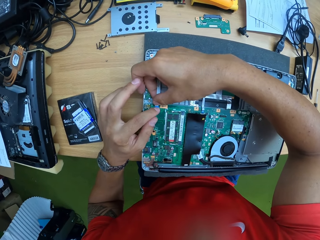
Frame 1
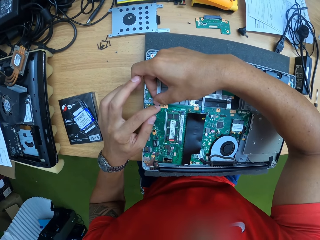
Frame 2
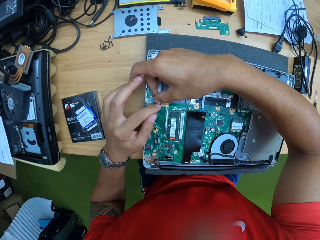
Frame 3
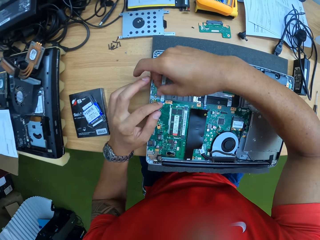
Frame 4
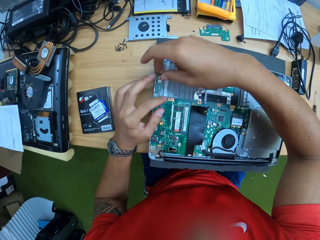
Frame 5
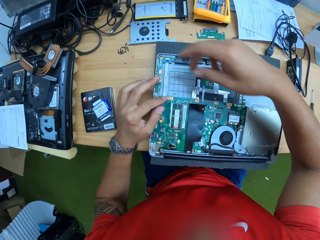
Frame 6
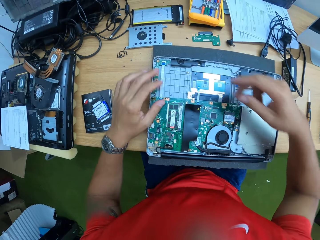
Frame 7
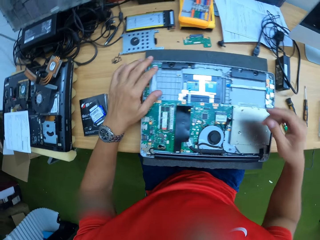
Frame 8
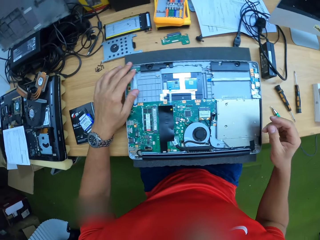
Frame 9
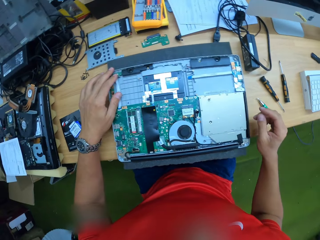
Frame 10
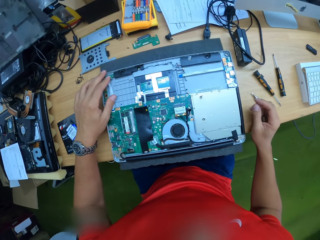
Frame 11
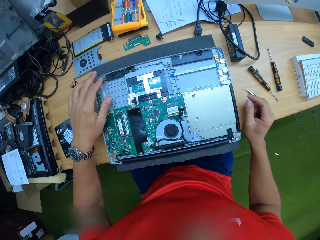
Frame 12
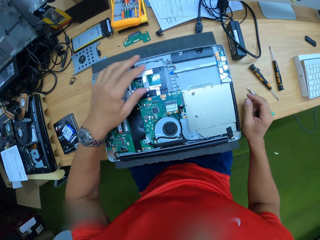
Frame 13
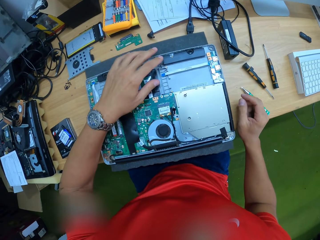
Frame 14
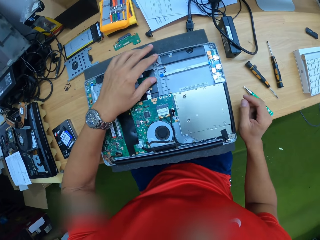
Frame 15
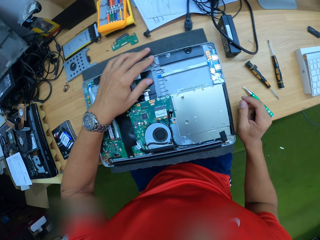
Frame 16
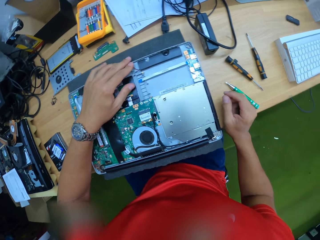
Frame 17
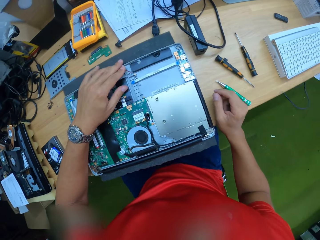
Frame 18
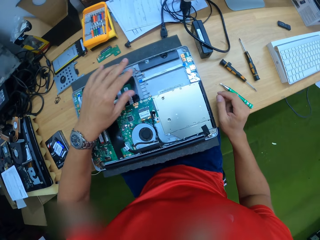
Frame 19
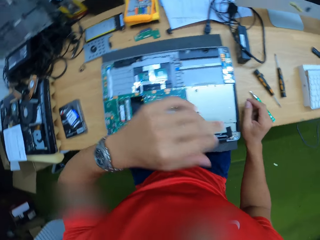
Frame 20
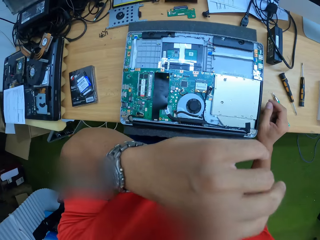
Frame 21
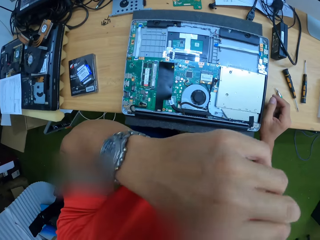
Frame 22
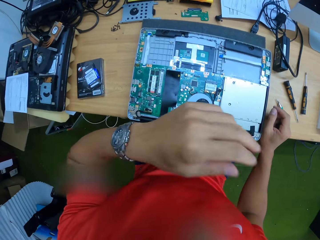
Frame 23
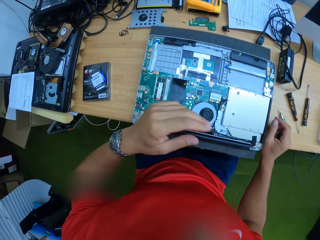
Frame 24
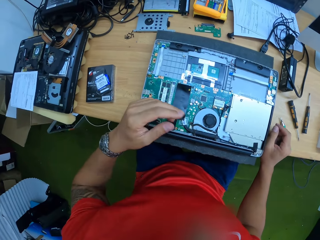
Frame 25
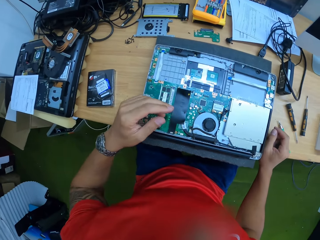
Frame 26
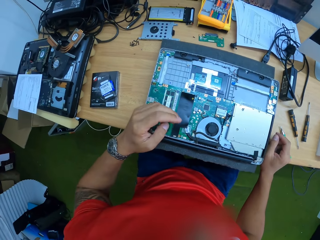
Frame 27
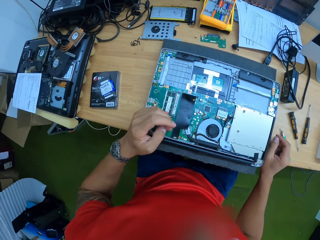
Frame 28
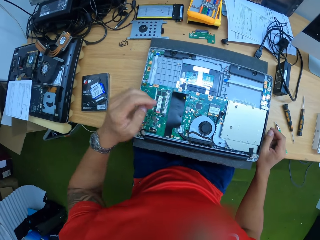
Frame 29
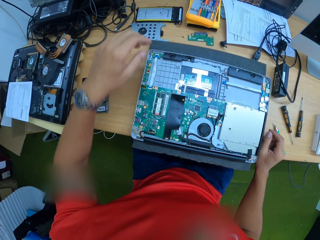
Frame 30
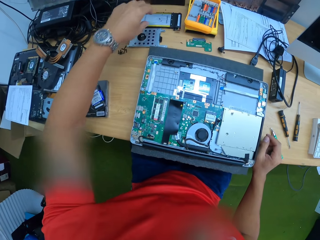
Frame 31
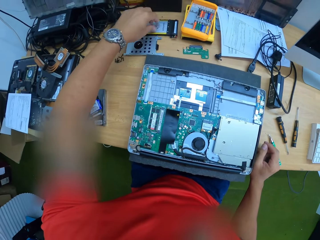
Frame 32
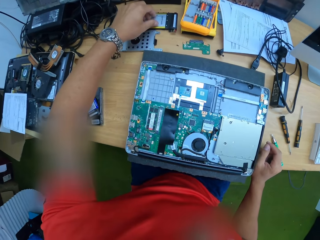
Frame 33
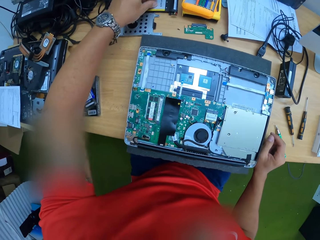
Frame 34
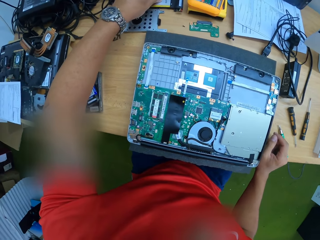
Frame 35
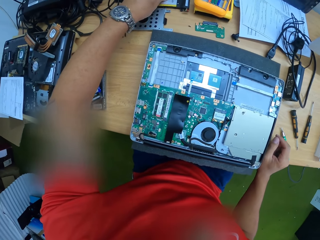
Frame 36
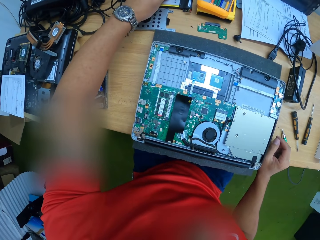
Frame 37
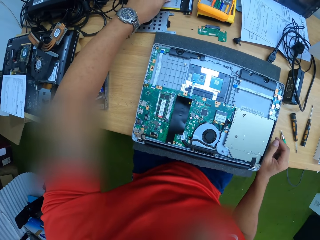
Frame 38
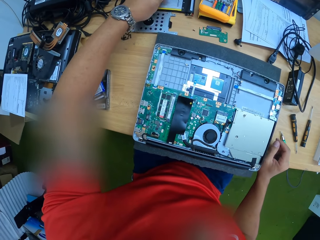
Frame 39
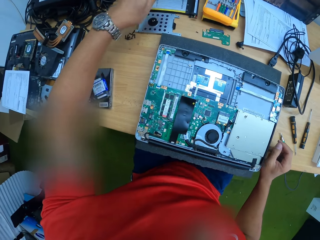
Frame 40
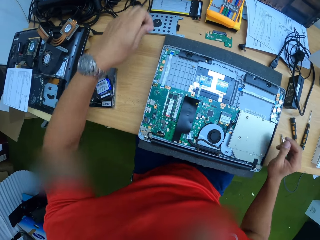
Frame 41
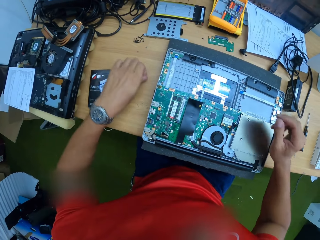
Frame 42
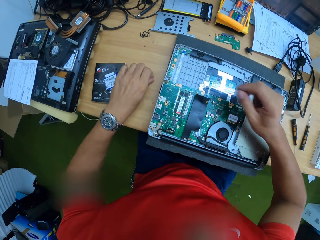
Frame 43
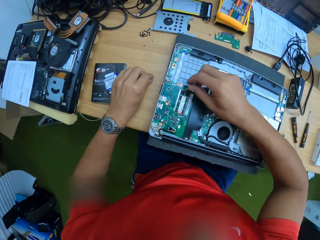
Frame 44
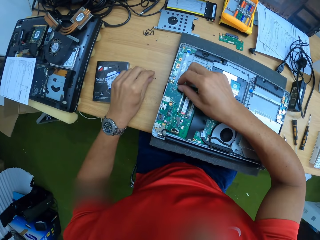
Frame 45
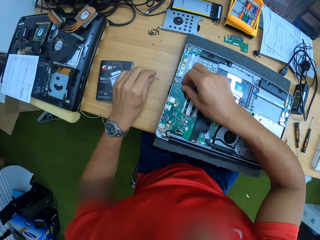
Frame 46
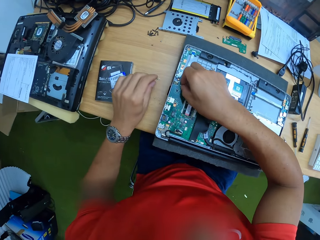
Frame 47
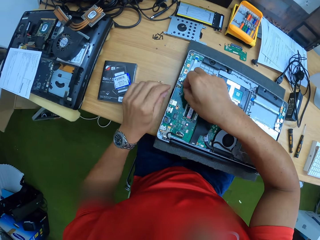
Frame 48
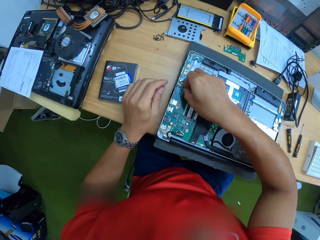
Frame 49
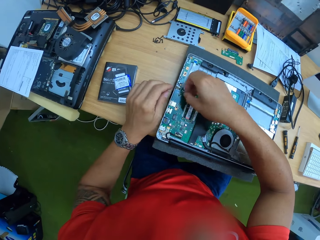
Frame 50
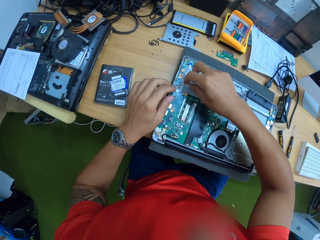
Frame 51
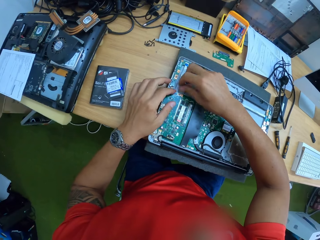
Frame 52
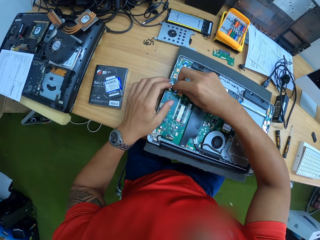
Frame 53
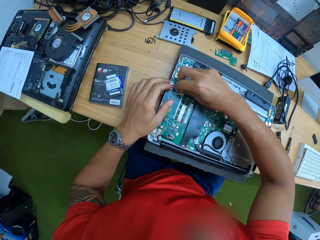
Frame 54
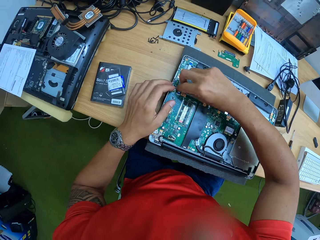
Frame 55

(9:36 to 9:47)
The camera wearer touches the motherboard. He touches his face with his left hand. He takes a screw from a laptop hard drive with his left hand. He drops the screw on the work table with his left hand.

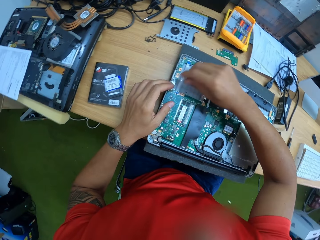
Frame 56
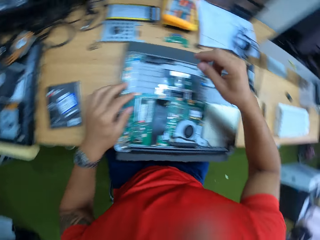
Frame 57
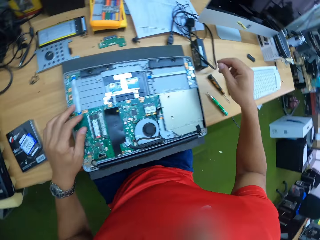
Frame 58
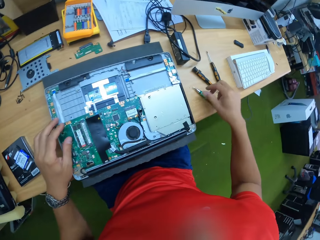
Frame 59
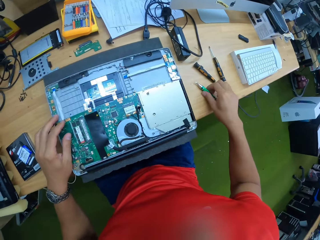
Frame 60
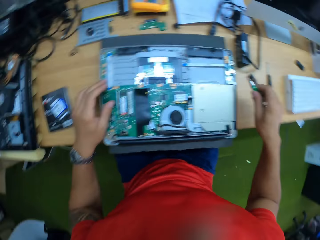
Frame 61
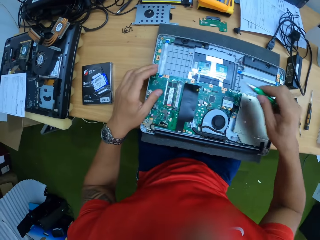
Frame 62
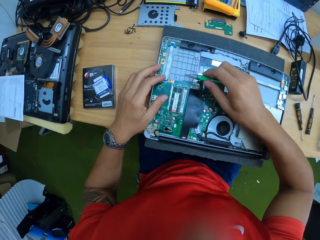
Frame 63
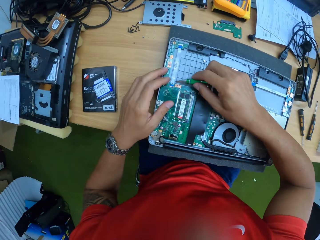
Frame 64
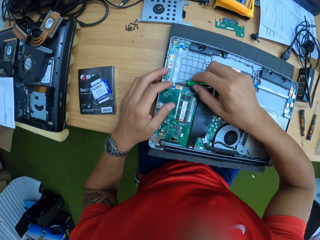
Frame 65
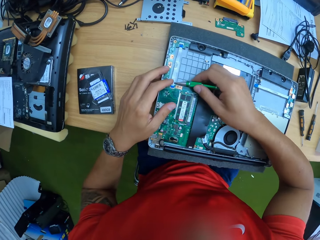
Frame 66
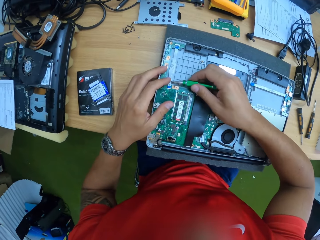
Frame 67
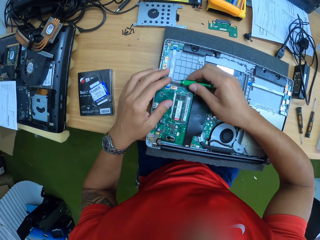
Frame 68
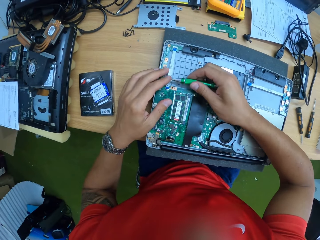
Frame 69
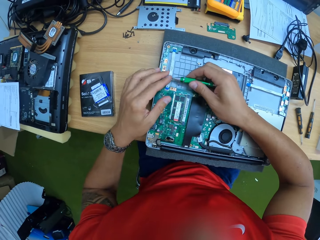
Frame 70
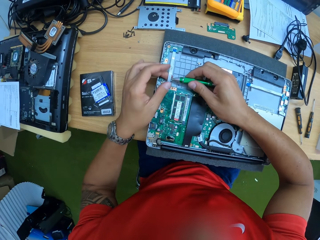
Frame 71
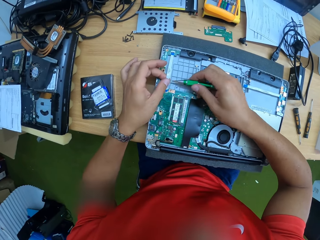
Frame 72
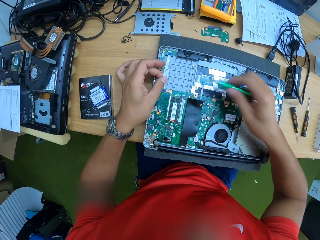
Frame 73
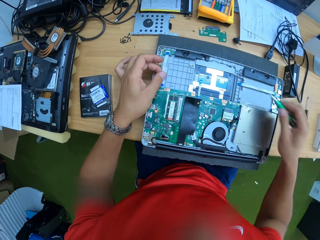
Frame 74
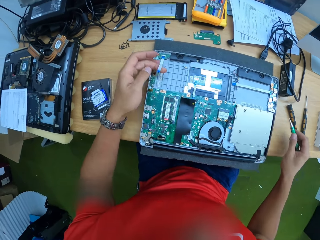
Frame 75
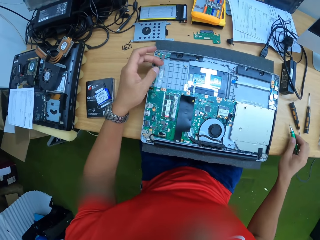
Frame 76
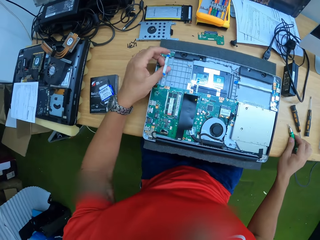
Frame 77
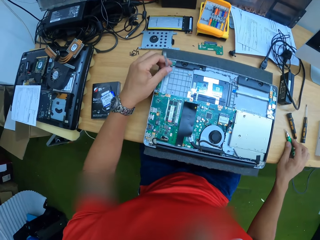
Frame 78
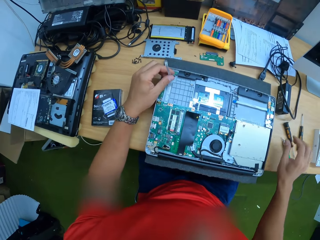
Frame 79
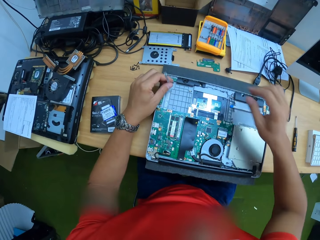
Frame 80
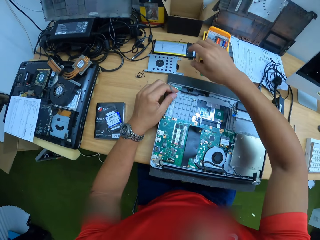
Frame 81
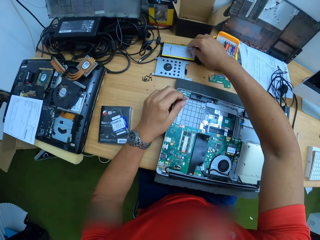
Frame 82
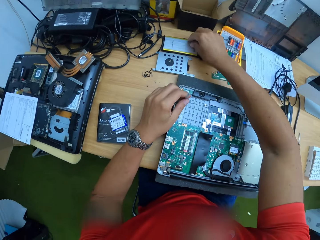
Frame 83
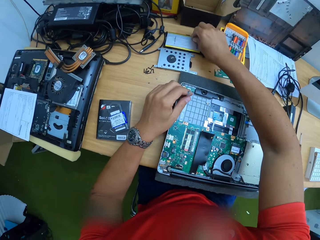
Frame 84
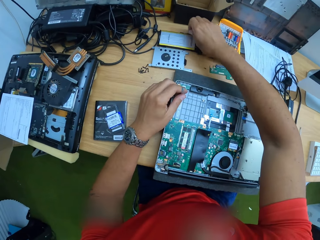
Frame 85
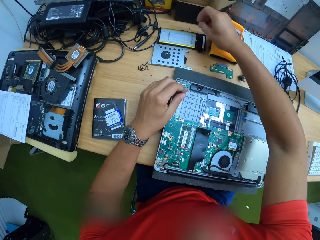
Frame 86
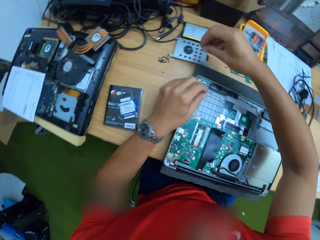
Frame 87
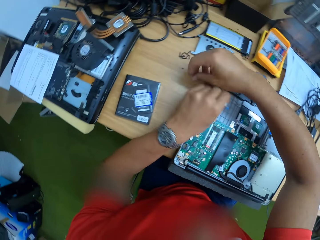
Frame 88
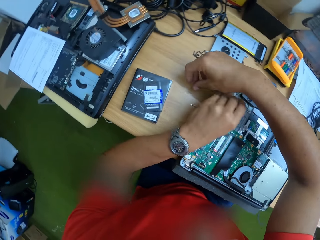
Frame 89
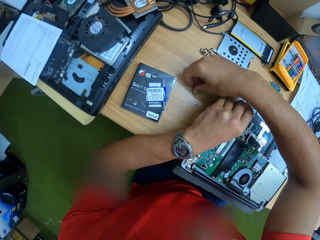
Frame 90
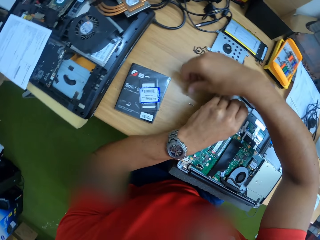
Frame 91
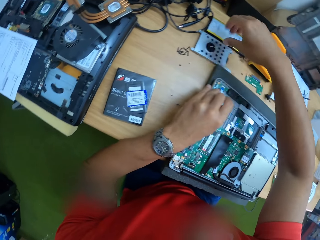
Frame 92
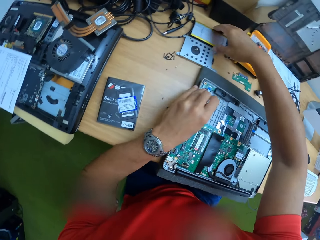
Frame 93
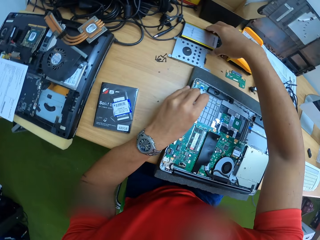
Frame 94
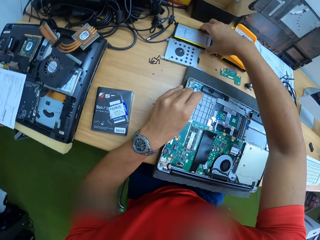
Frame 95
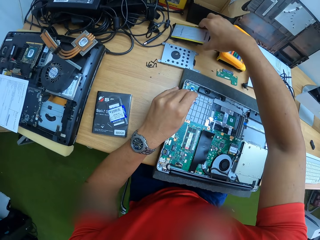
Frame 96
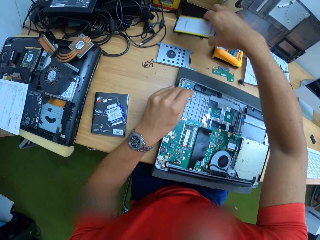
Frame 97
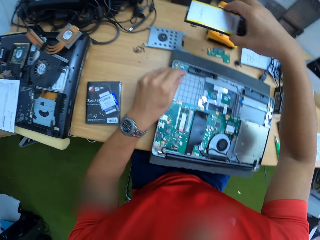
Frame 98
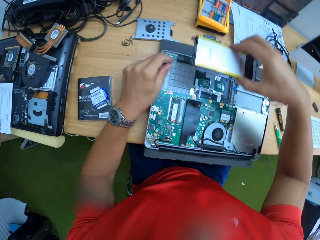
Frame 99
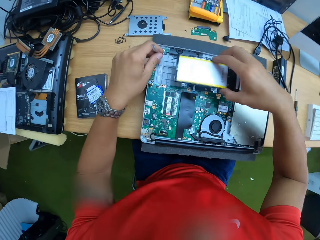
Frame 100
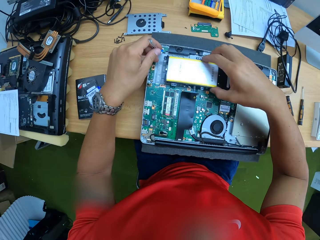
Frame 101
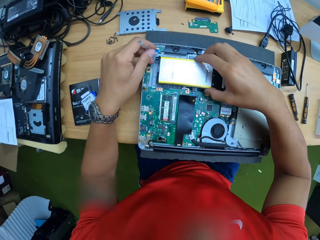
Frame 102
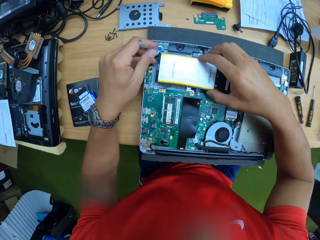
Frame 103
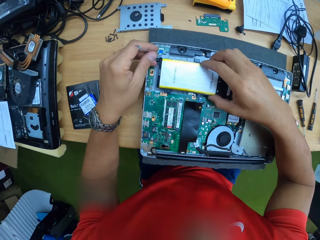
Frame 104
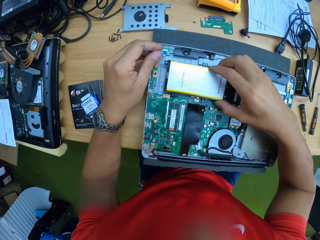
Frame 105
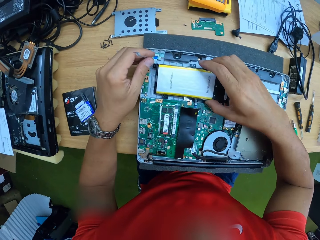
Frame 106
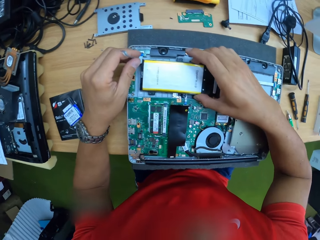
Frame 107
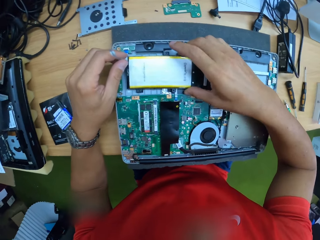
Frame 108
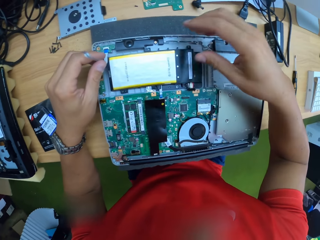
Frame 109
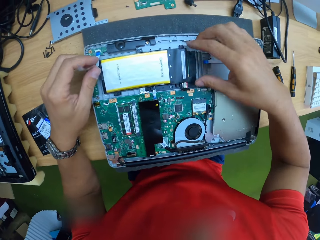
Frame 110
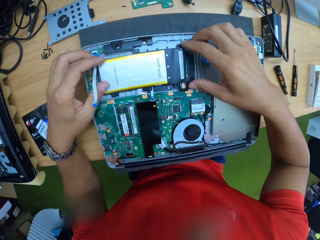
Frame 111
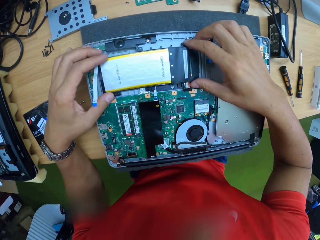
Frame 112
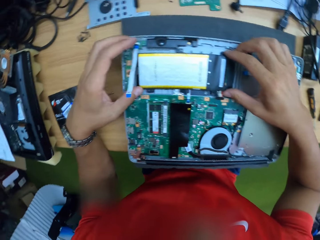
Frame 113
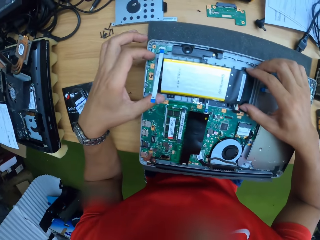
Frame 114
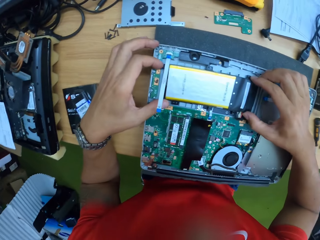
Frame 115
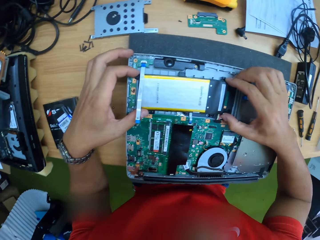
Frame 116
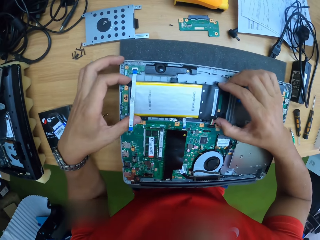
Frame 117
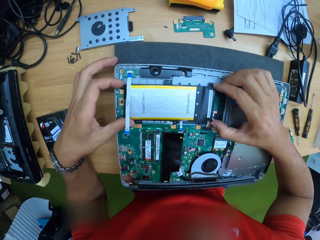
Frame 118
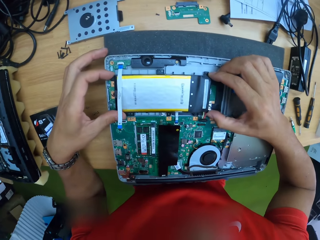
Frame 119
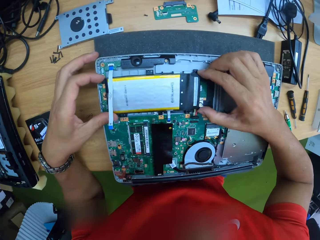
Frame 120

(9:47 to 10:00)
The camera wearer fixes something on the motherboard. He takes the screwdriver from the work table with his right hand. He removes the laptop internal cord with both hands using the screwdriver. He drops the screwdriver on the work table with his right hand. He takes a screw from the laptop hard drive with his right hand. He drops the screw on the work table with his right hand. He takes the laptop hard drive from the work table with his right hand. He places the hard drive on the laptop with his right hand.
